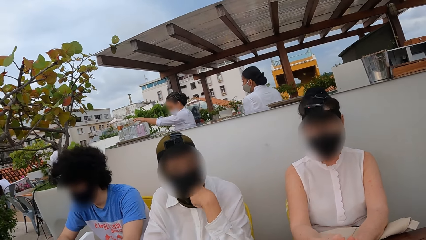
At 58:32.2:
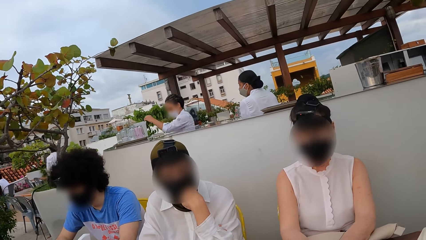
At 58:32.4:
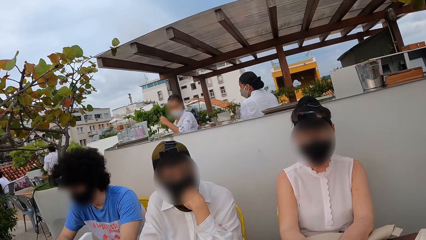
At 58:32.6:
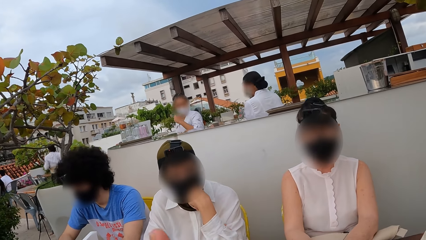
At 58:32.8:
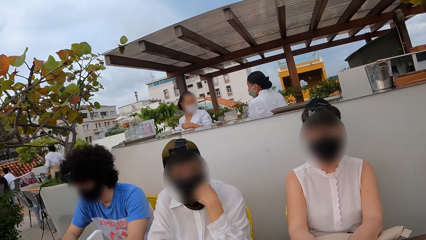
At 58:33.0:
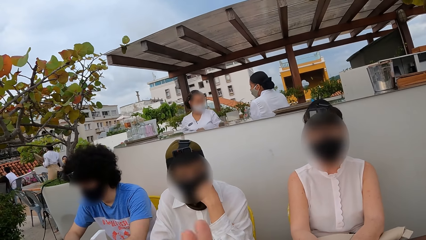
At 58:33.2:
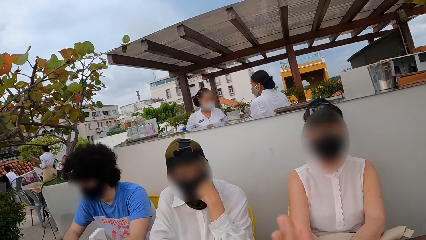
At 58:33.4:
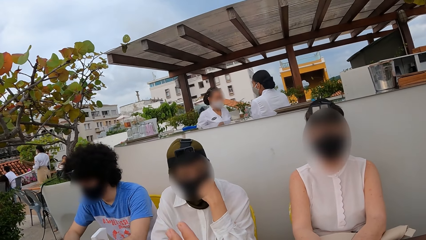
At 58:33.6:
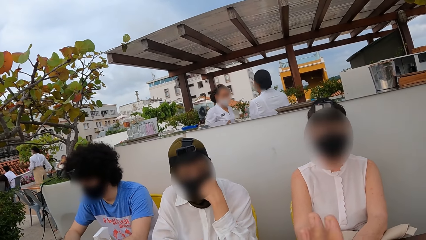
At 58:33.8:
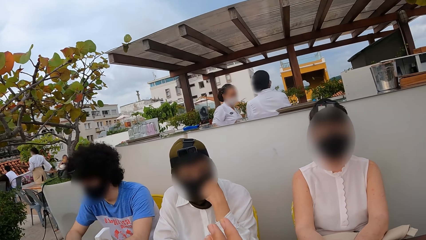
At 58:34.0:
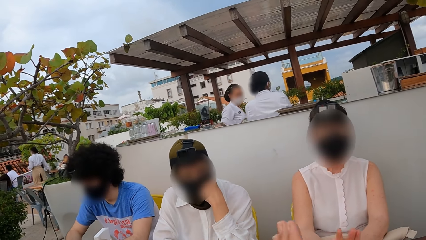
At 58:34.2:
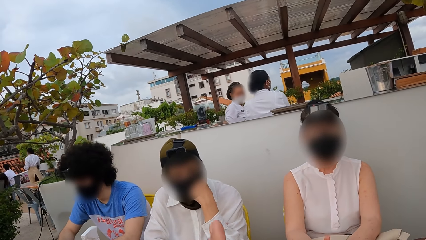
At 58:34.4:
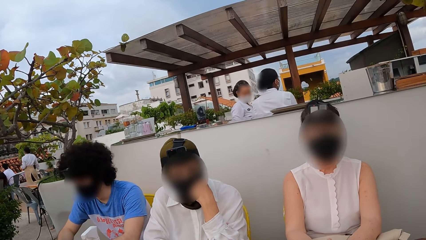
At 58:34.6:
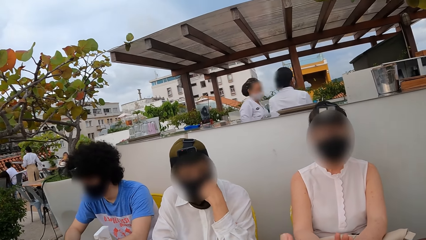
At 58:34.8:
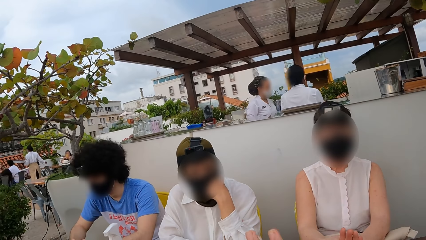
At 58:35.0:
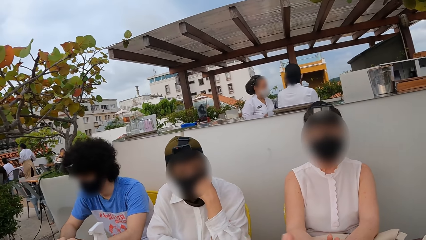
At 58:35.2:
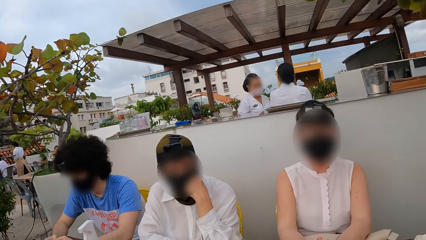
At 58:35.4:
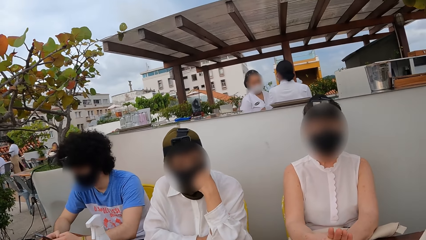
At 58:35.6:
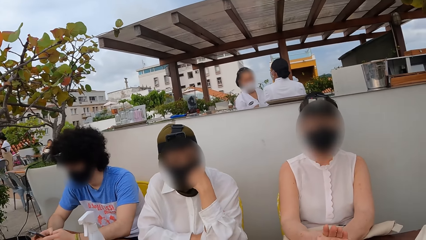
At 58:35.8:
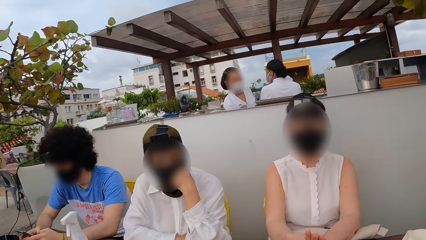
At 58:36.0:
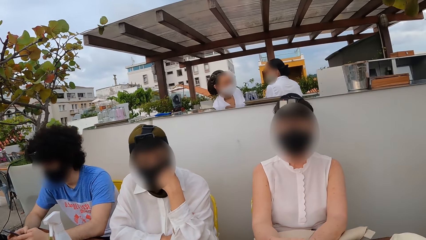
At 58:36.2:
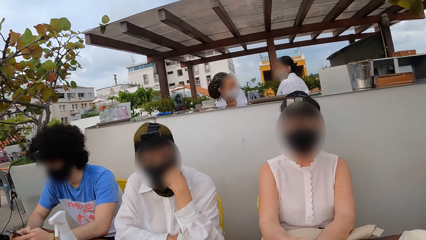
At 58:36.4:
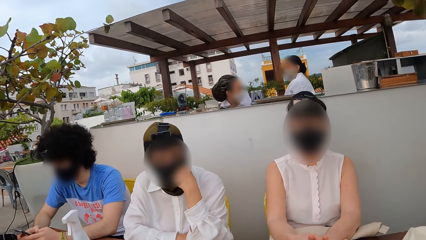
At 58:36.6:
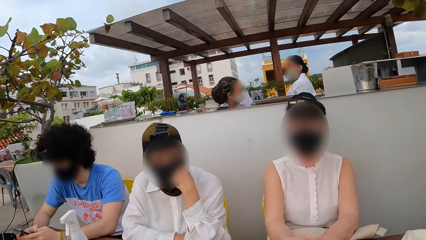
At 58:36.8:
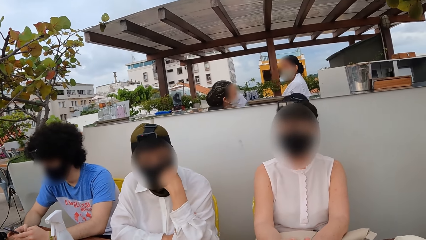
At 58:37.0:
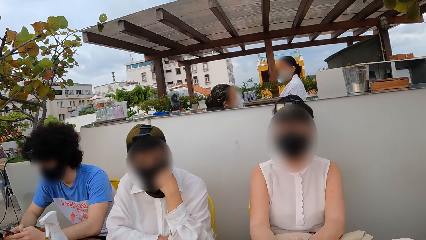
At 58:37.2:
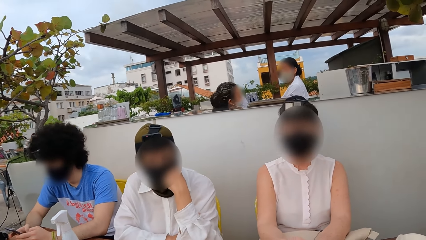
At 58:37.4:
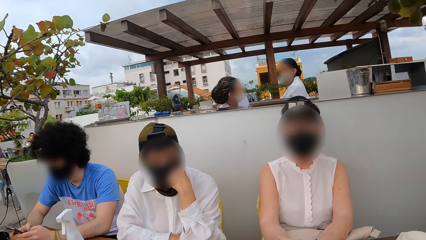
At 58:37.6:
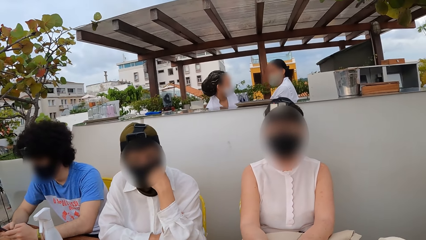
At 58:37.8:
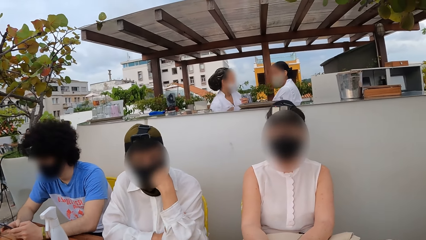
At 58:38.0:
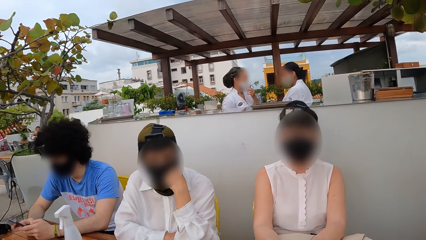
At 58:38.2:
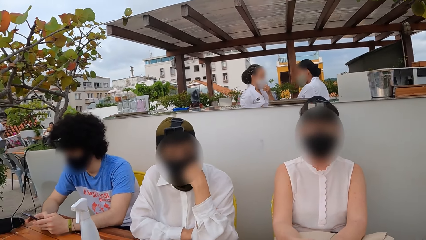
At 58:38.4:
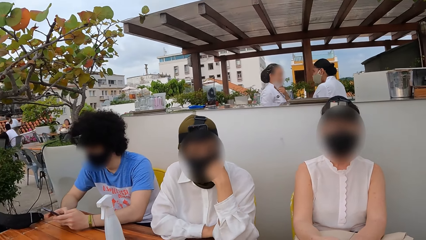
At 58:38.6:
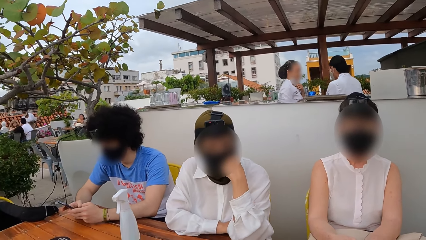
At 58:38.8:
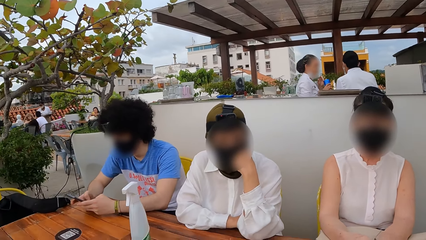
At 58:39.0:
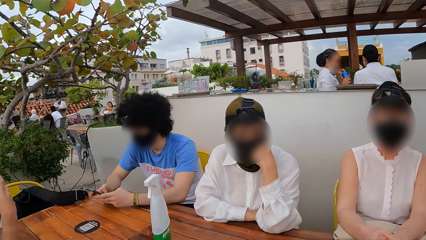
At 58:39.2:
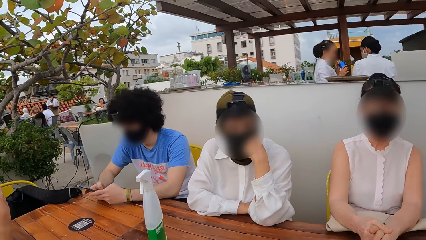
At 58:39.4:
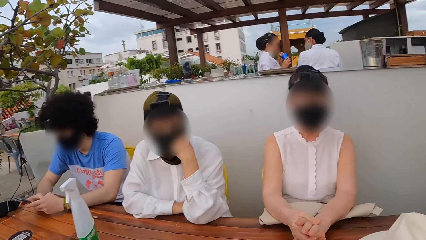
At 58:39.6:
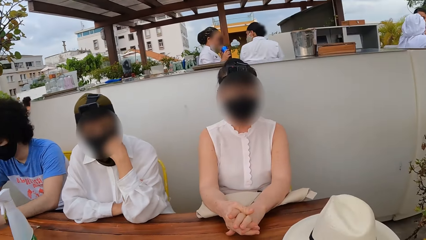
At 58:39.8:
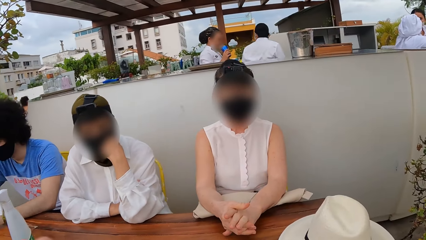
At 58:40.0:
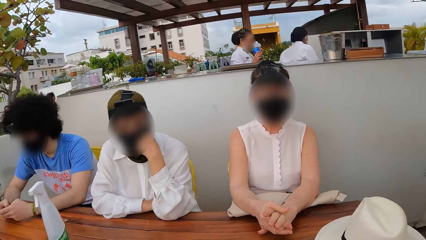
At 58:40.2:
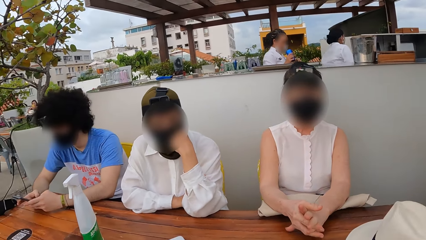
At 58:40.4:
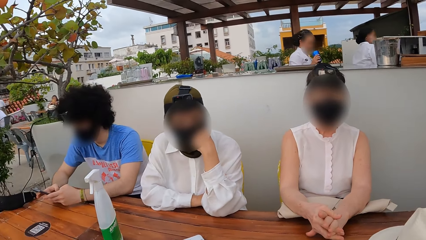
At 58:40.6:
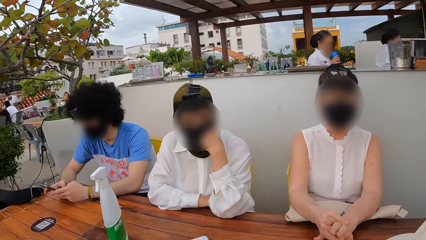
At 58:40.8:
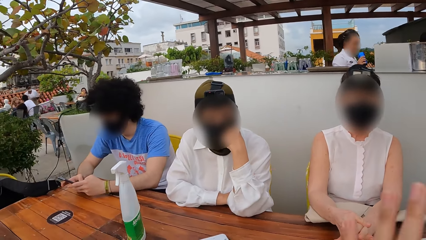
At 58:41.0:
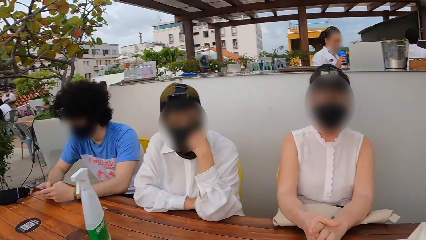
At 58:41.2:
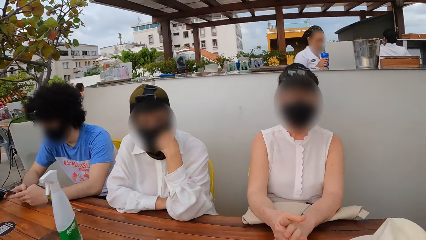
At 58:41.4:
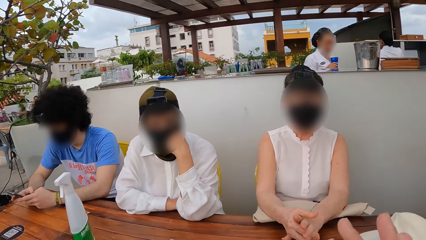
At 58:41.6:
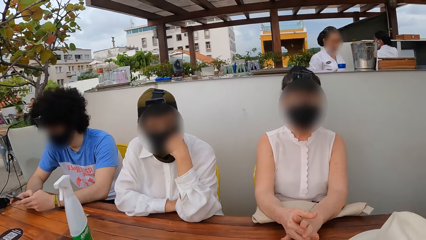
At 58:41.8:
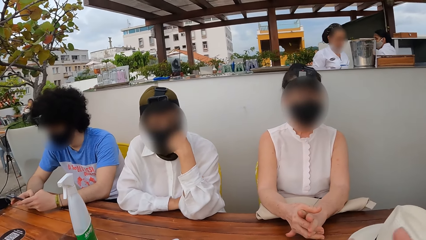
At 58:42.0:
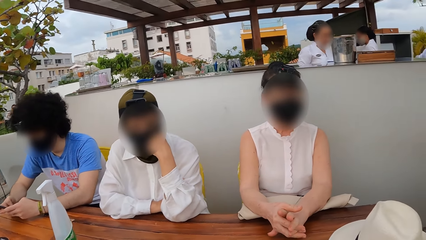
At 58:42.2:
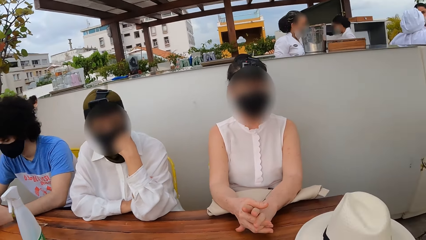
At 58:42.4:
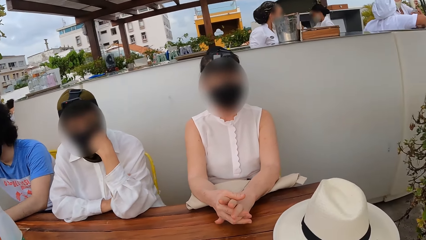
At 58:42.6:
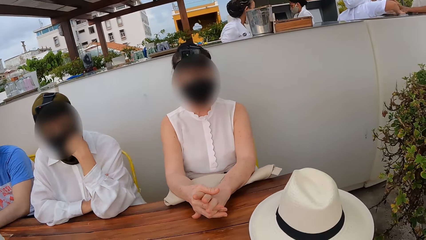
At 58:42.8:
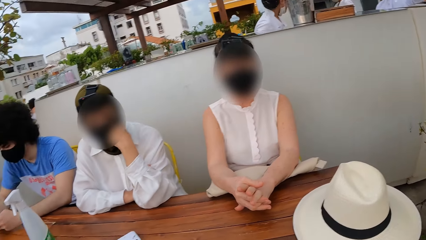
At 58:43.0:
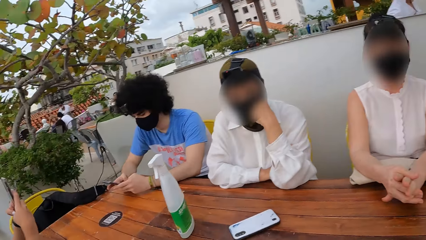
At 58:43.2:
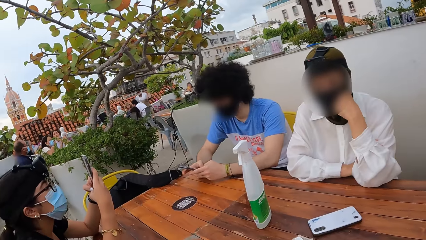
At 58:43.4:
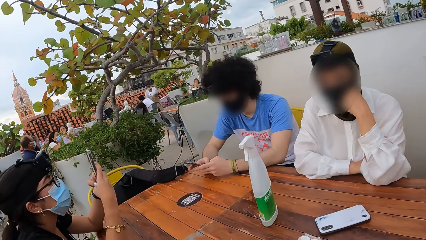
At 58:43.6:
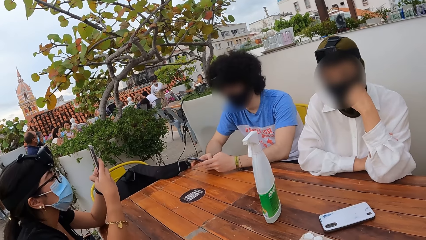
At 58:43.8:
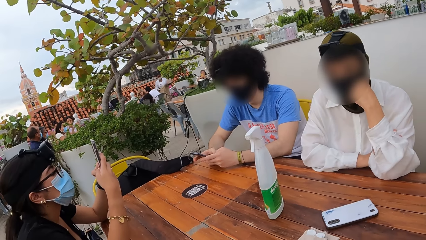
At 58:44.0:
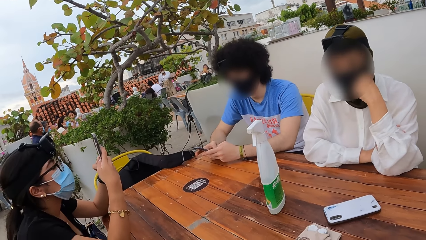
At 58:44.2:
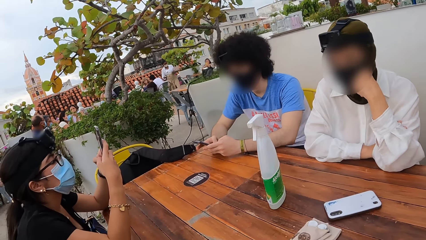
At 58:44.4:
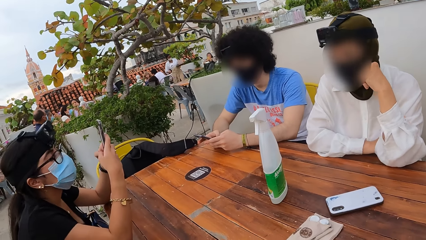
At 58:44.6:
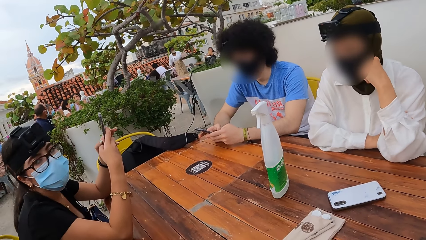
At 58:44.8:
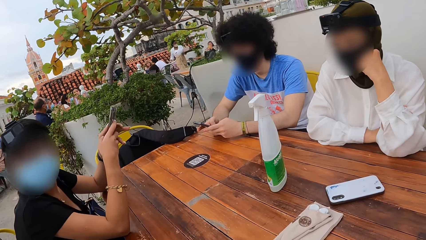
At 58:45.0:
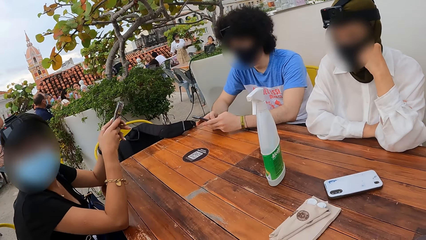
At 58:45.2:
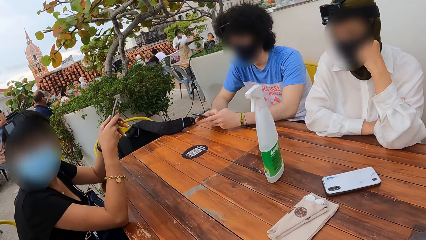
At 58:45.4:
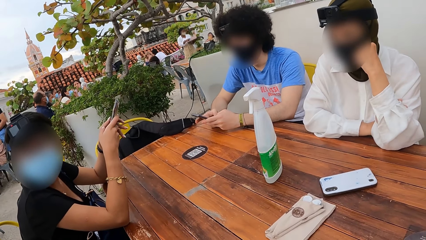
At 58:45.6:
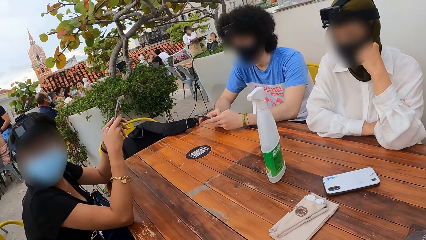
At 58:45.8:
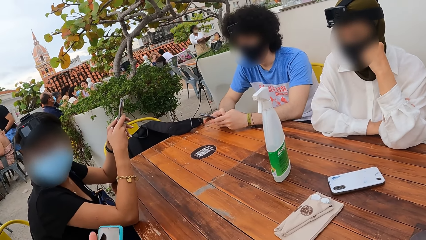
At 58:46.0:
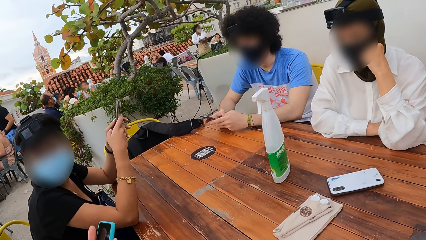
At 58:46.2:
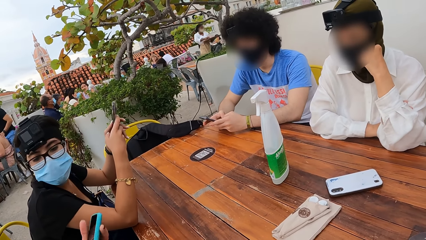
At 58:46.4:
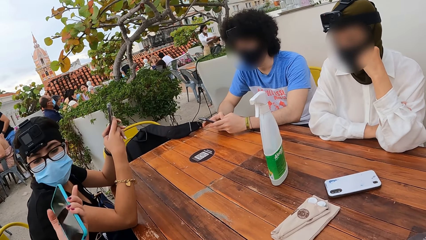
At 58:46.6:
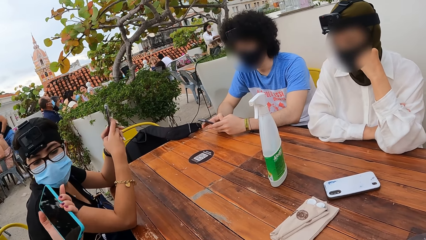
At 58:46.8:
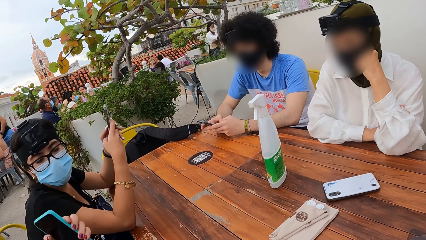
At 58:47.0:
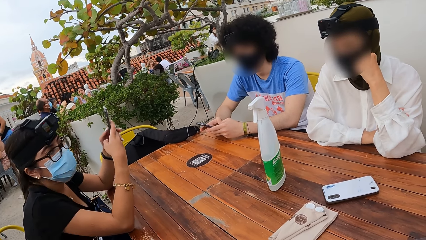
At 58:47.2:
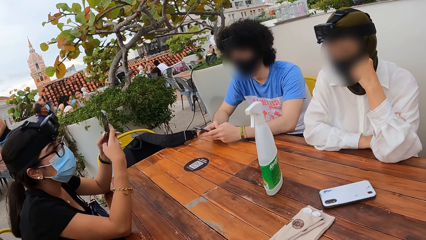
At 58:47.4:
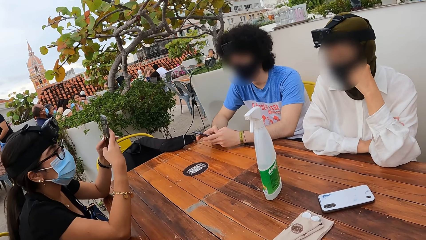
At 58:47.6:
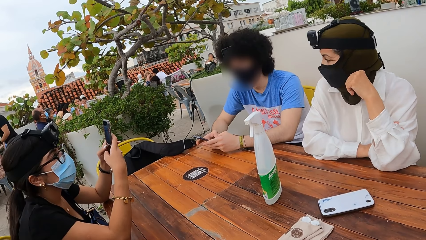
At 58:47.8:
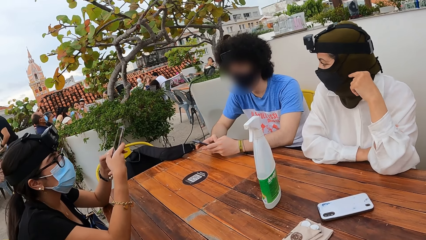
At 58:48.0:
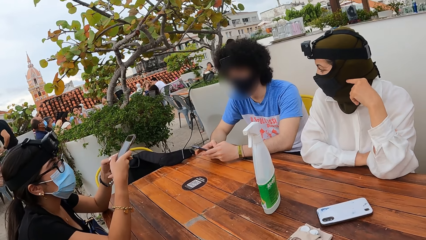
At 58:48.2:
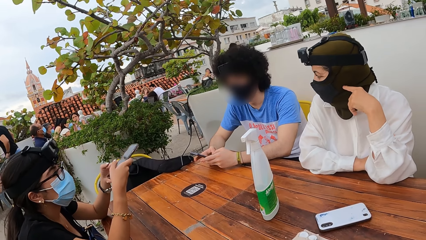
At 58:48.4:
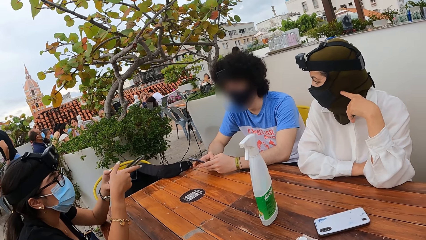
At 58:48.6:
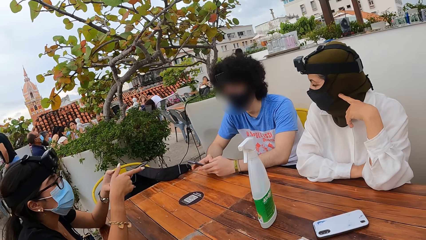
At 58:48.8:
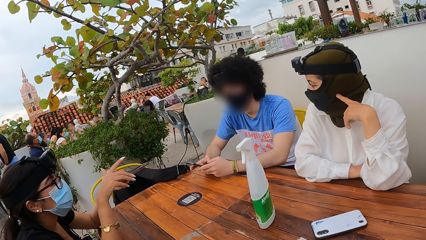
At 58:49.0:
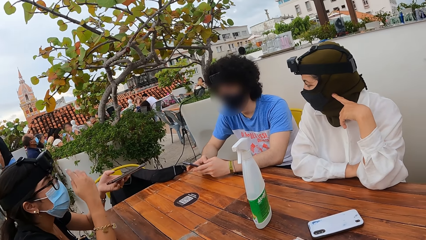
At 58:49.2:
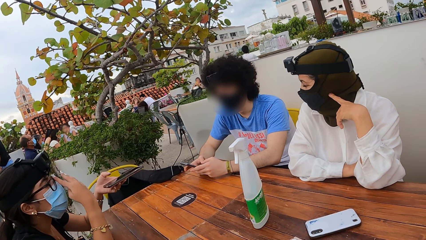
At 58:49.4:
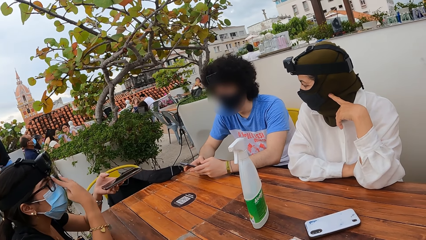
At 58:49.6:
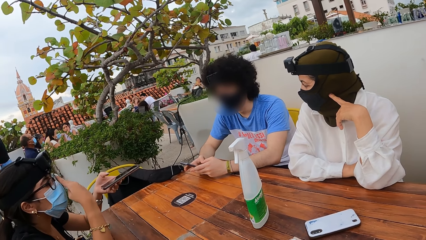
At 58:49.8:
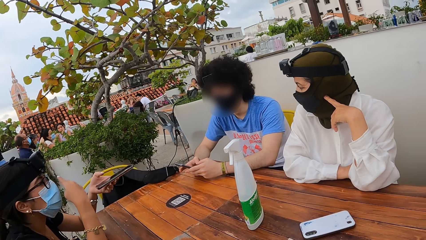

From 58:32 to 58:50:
The camera wearer stretches a hand and looks around. They look around. A lady operates a phone. A woman interacts with another woman.
